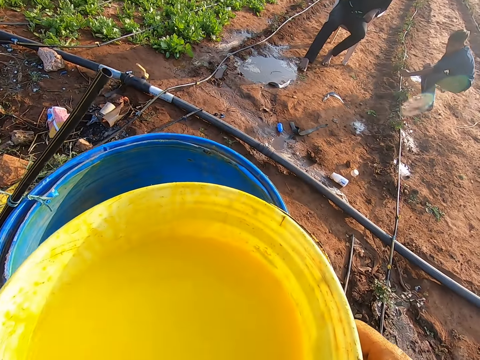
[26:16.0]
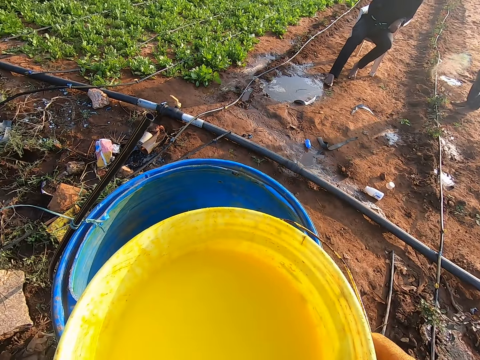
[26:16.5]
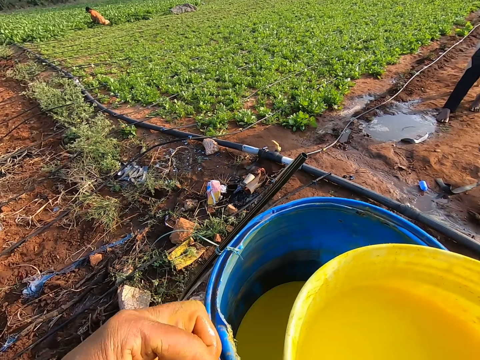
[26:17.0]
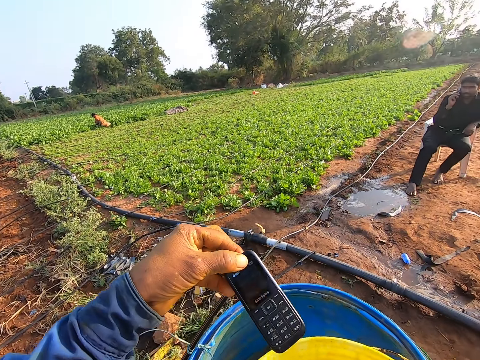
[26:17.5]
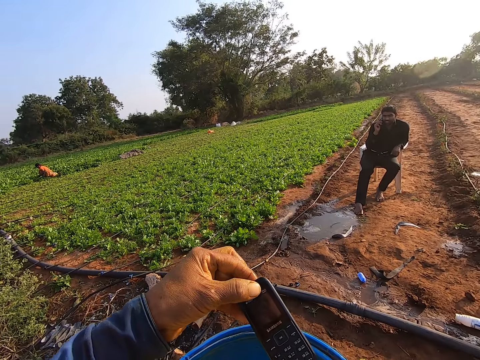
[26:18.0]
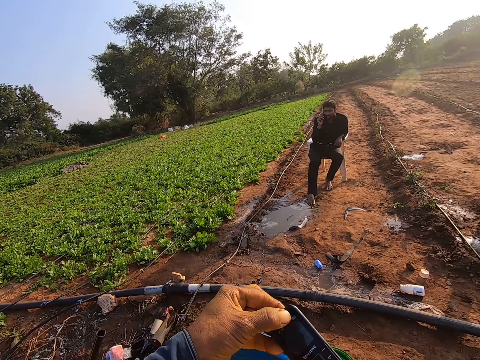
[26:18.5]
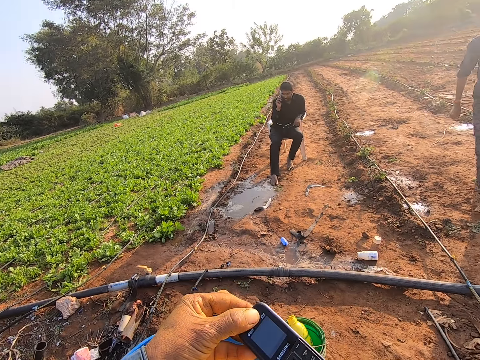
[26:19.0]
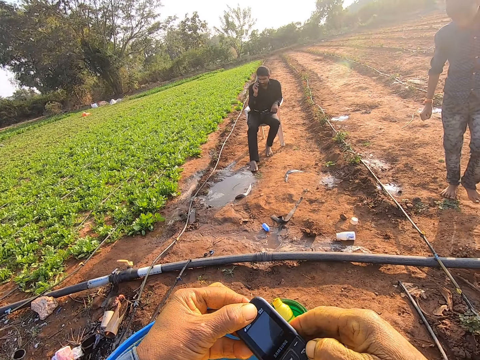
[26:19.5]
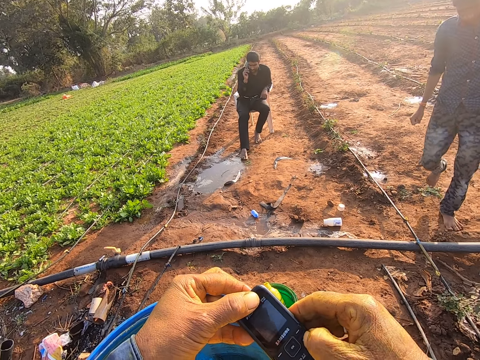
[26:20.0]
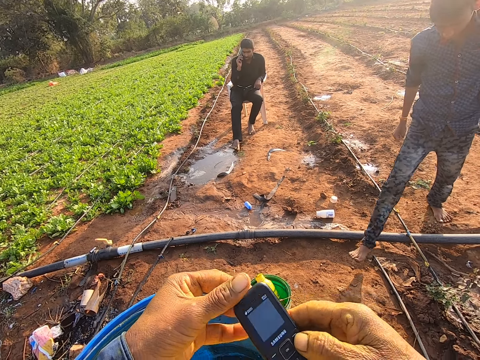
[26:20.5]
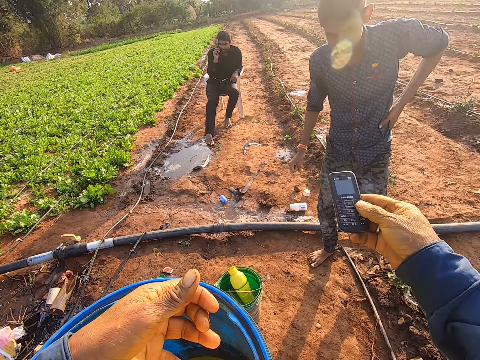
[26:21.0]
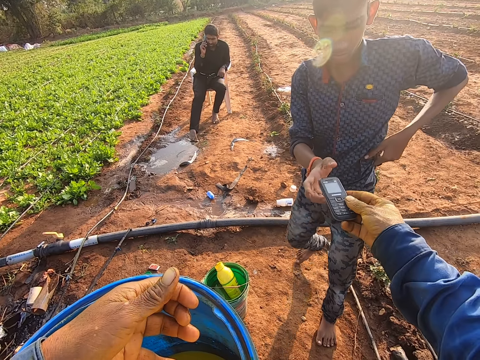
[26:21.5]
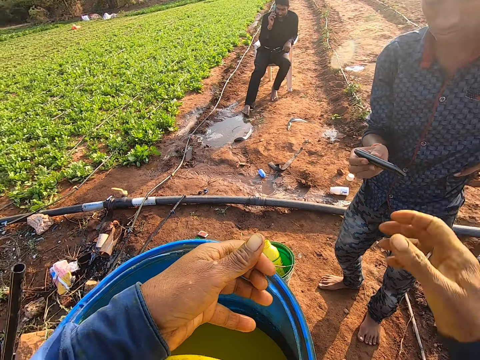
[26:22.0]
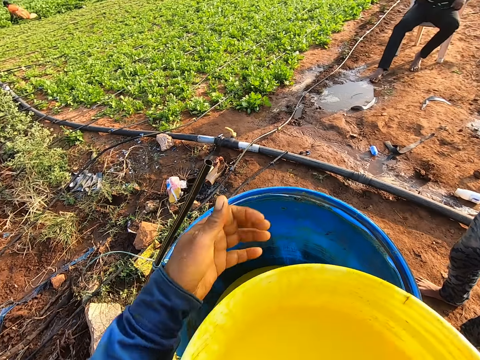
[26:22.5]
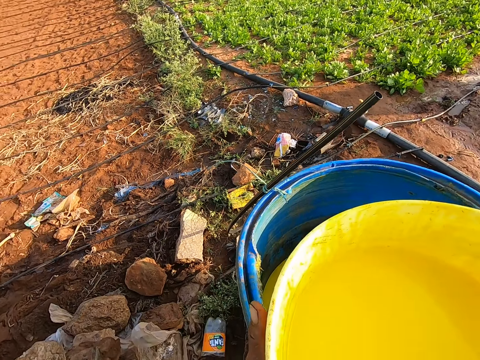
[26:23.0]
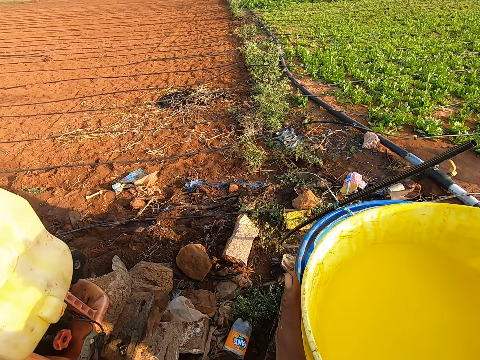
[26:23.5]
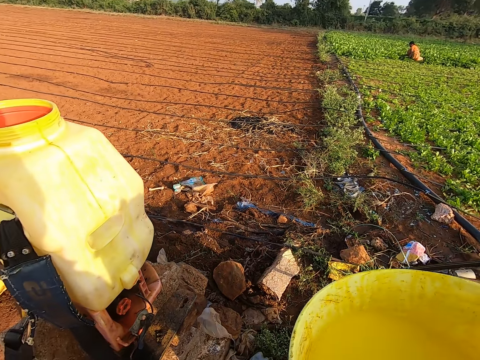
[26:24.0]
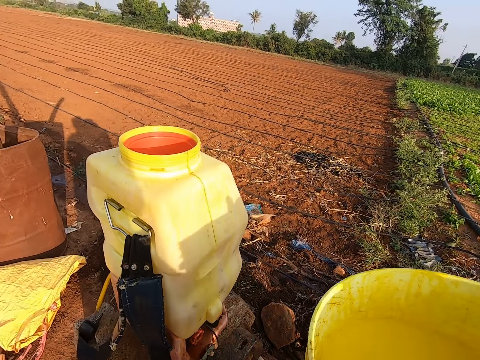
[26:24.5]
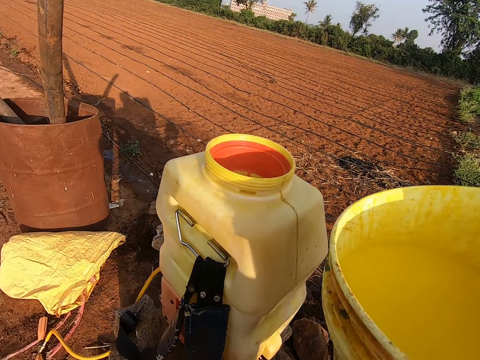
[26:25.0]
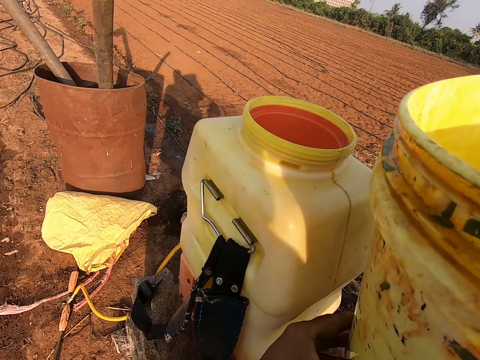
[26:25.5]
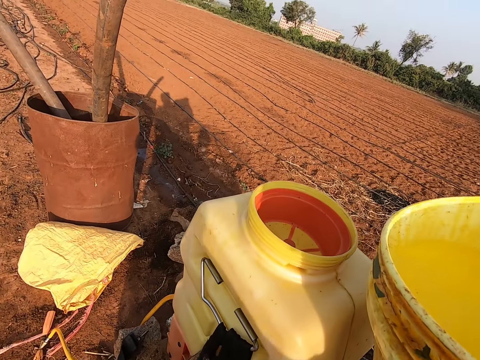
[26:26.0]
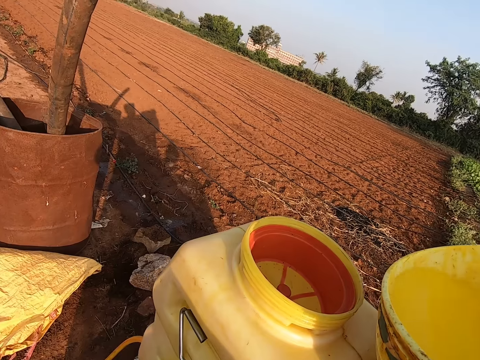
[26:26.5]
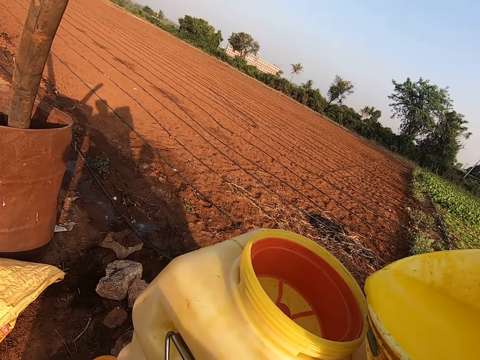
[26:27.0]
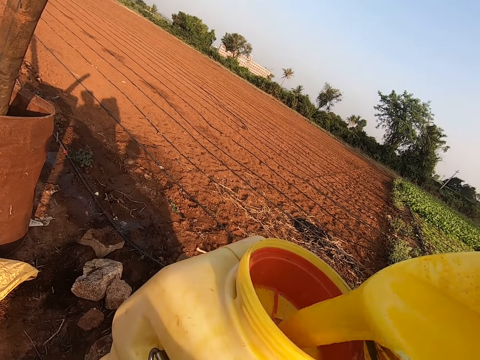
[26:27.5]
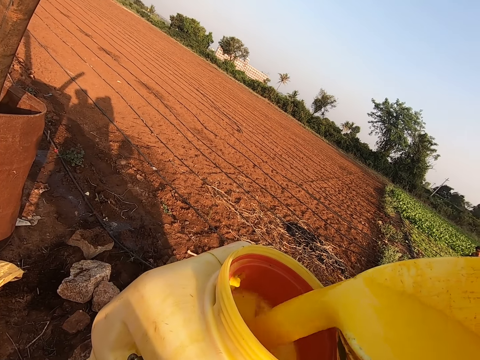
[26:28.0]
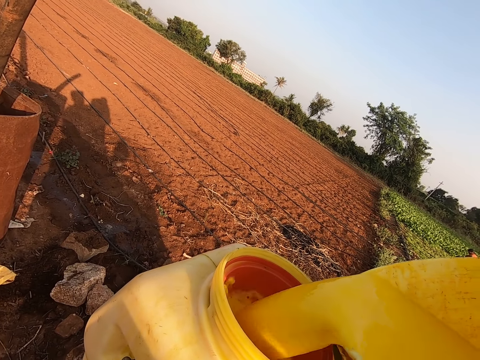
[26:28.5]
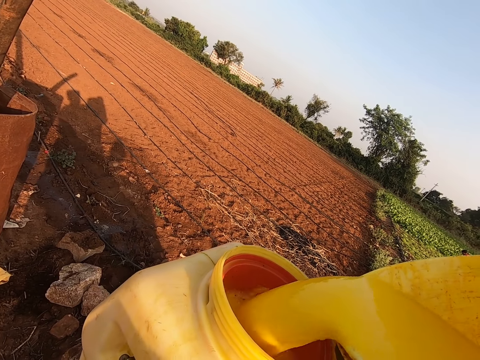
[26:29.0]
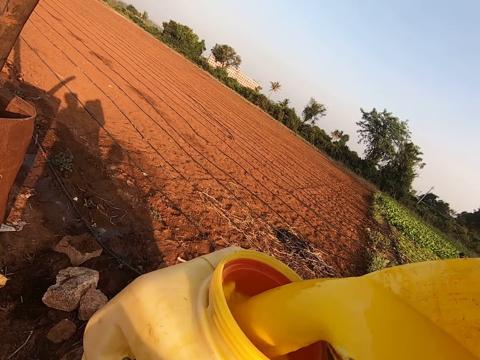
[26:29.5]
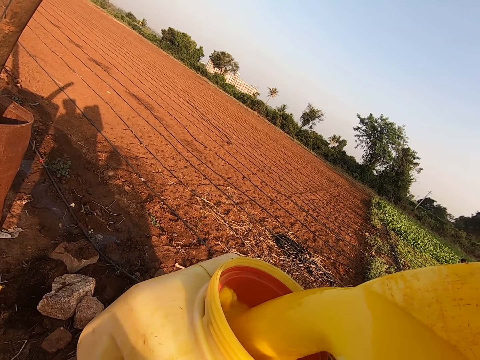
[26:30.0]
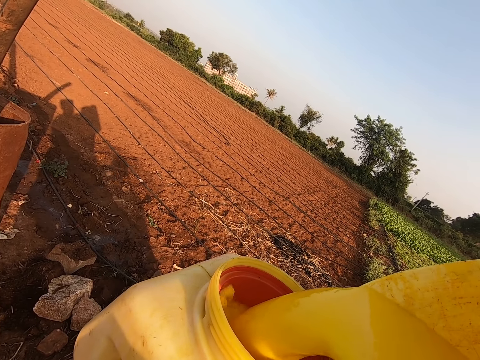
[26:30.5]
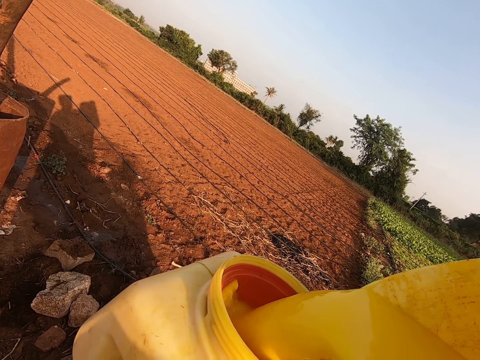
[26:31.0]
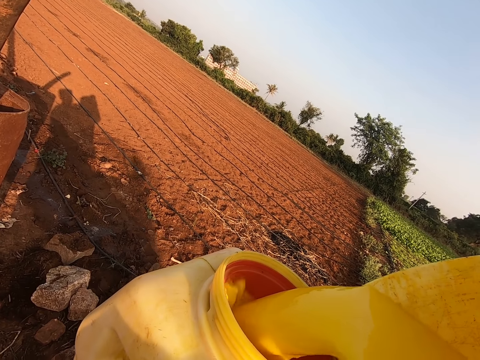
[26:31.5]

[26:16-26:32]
A man stands up from the ground. Another man makes a call on a phone with his right hand. The camera wearer holds the phone with his left hand. He operates the phone with his hands. The first man walks towards the camera wearer. The camera wearer holds his phone with his hands. He holds his phone with his right hand. He passes the phone to the first man with his right hand. The first man collects the phone from the camera wearer with his right hand. The camera wearer lifts the bucket from the drum container with his hands. He scoops the chemical in the plastic drum on the ground. He walks on the ground. He pours the fumigant in the bucket into the knapsack sprayer tank with his hands.

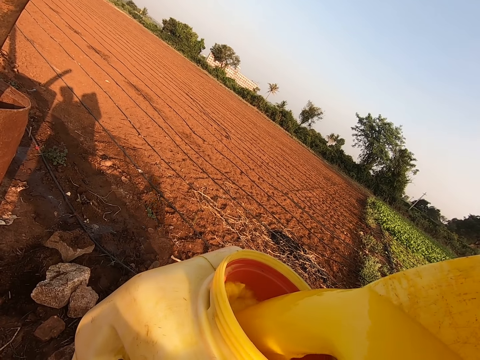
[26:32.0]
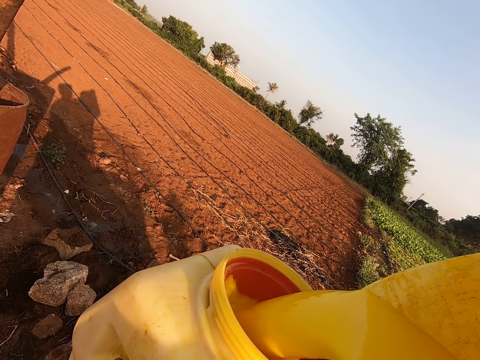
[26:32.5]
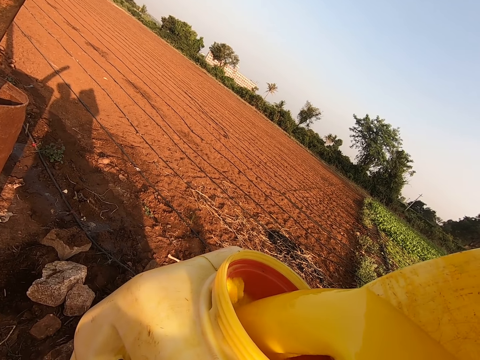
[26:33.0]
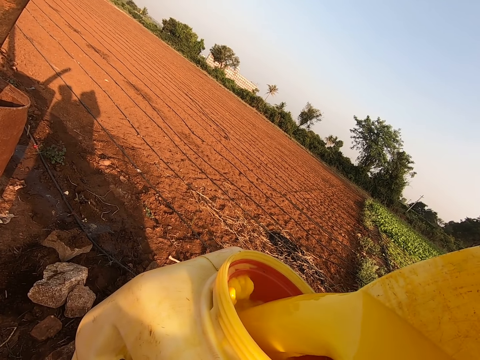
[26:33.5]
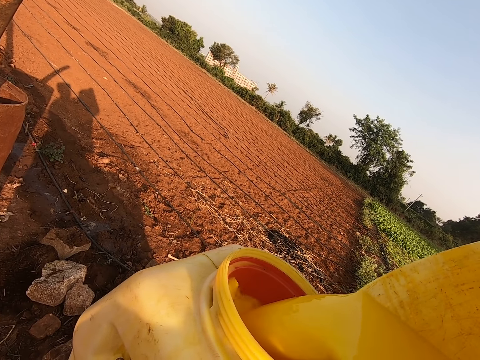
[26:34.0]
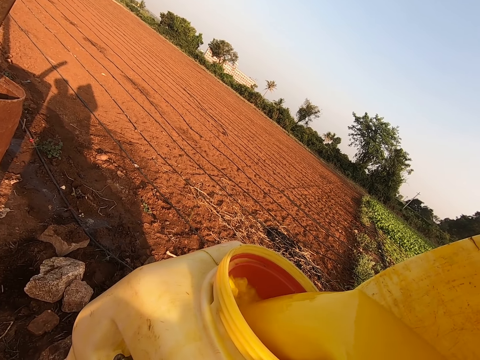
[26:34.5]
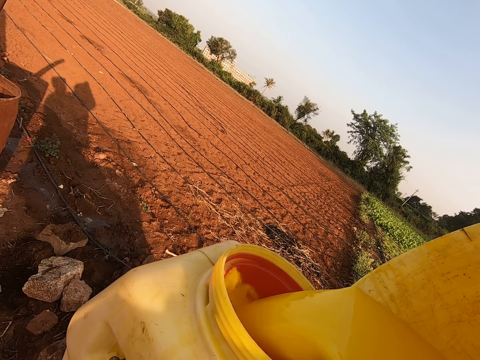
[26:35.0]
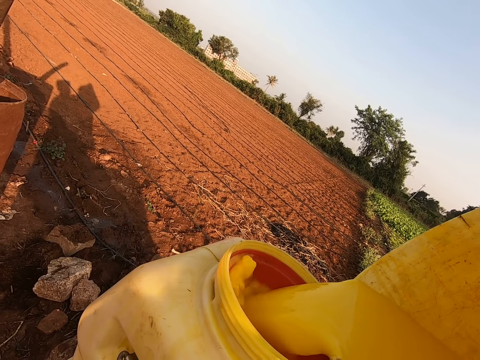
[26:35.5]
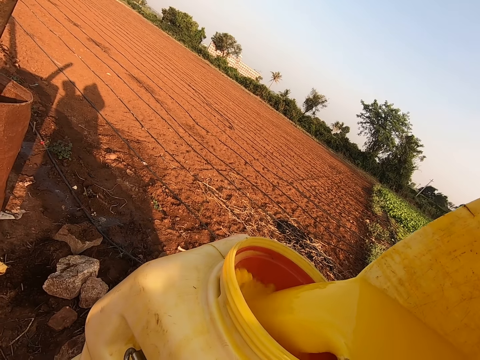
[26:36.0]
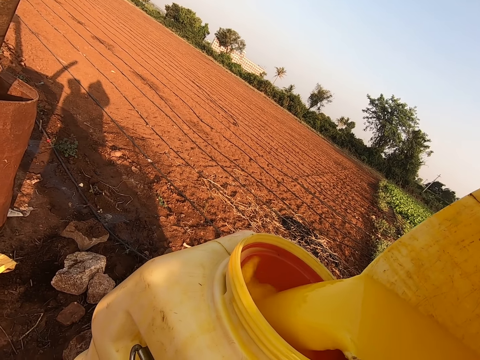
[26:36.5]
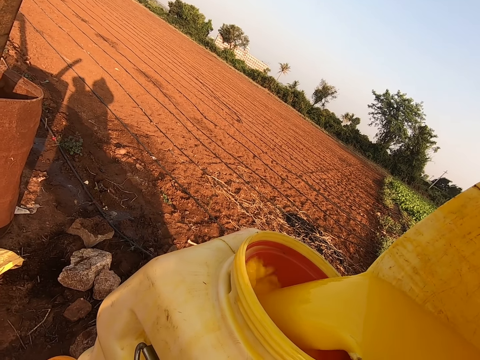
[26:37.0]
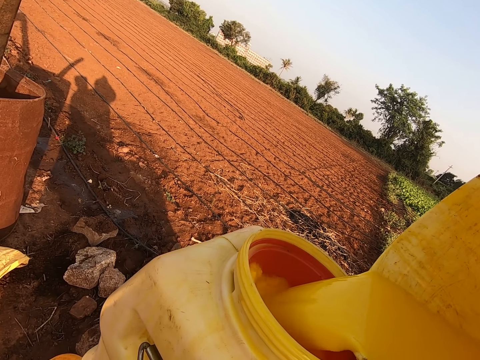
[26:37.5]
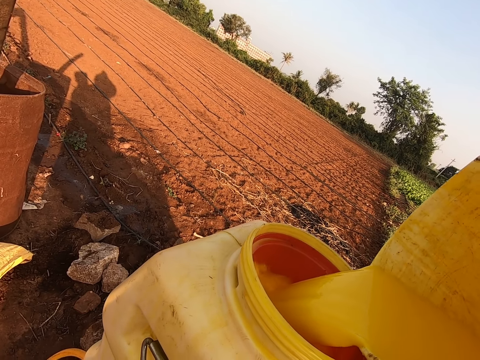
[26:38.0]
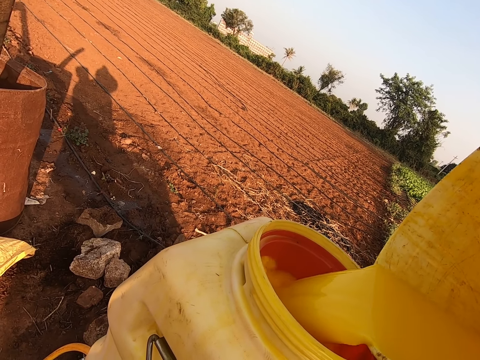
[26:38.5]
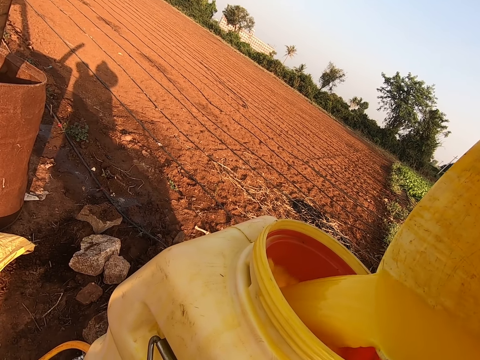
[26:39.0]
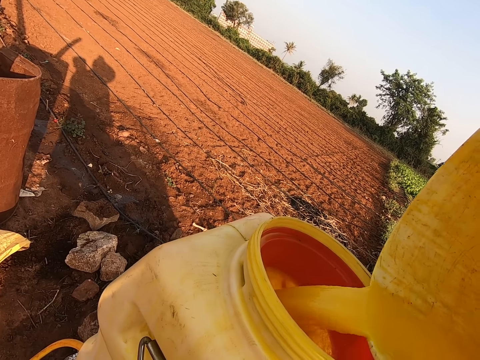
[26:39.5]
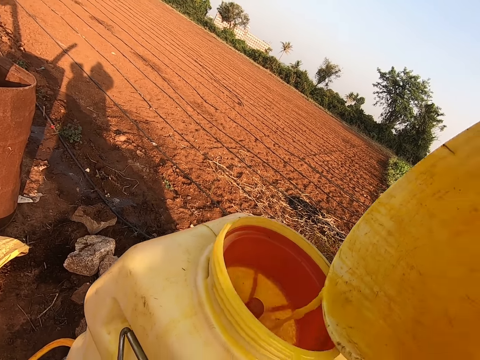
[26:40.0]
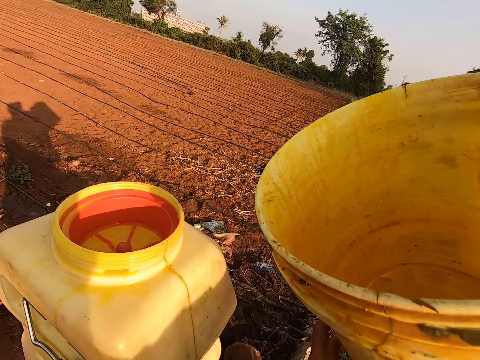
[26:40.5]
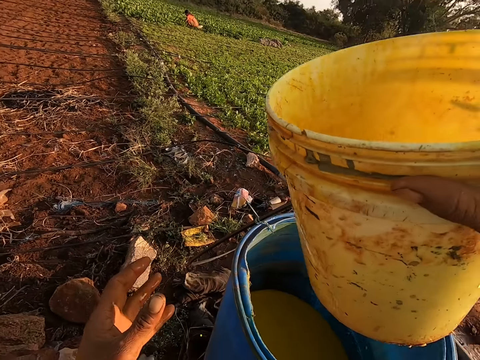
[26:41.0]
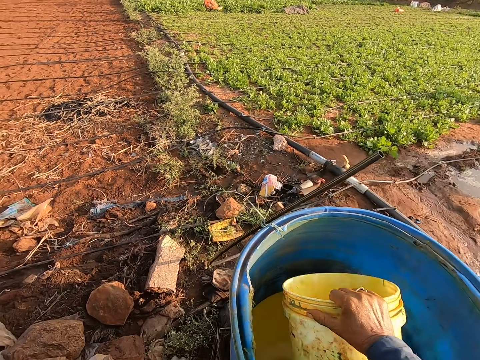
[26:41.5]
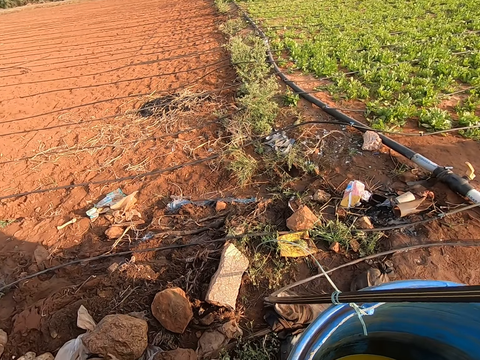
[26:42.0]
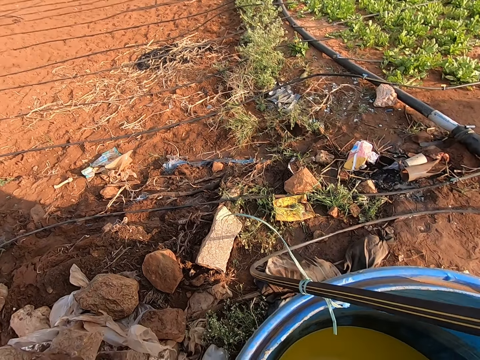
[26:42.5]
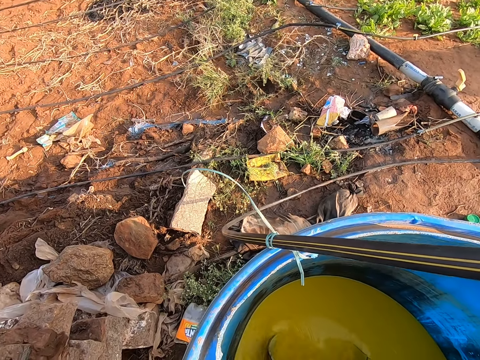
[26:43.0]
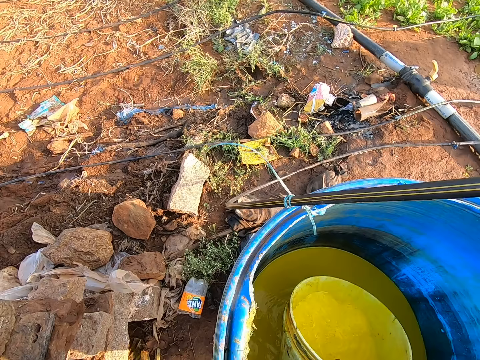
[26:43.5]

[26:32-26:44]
The camera wearer dips the bucket into the drum container on the ground with his right hand. He carries fumigant with the bucket from the drum container with his right hand.
